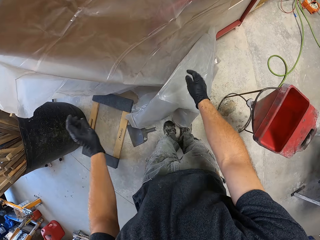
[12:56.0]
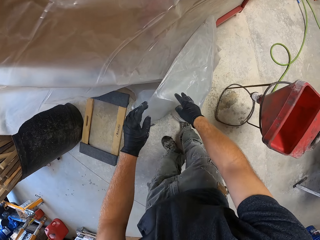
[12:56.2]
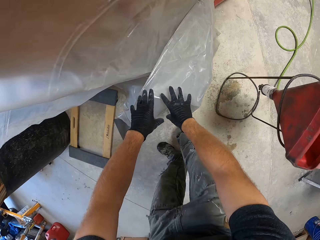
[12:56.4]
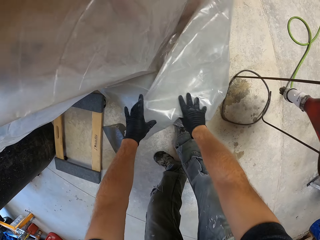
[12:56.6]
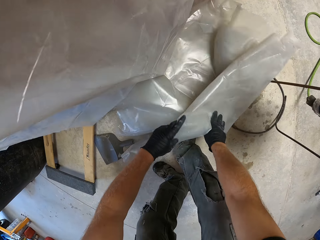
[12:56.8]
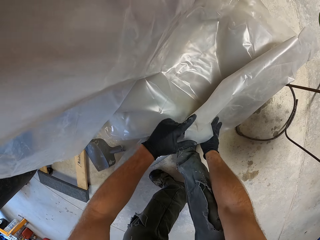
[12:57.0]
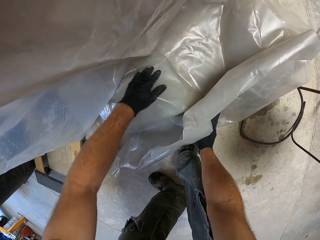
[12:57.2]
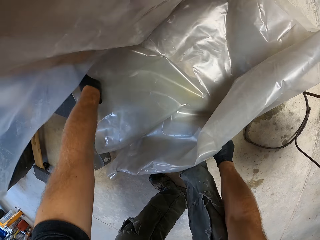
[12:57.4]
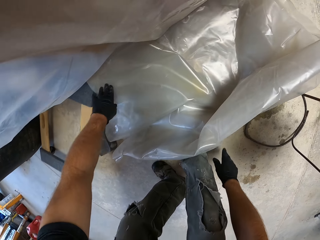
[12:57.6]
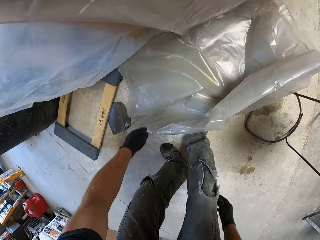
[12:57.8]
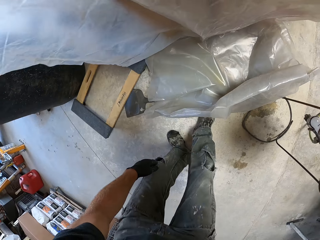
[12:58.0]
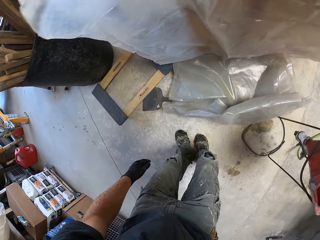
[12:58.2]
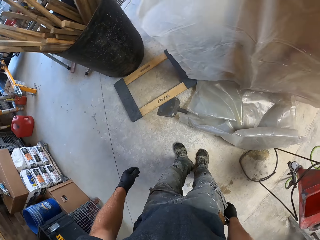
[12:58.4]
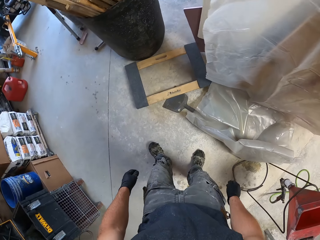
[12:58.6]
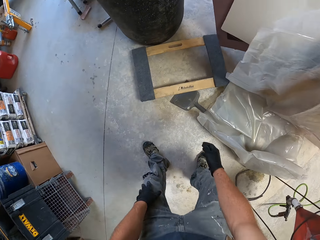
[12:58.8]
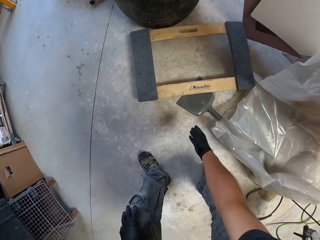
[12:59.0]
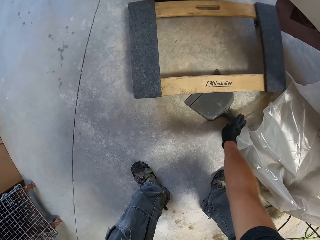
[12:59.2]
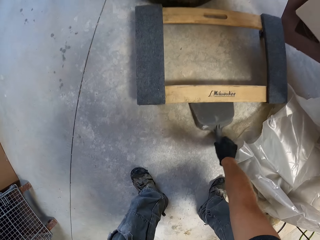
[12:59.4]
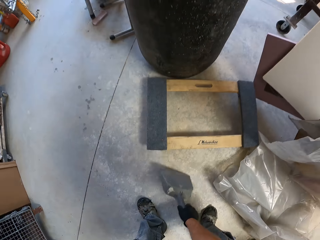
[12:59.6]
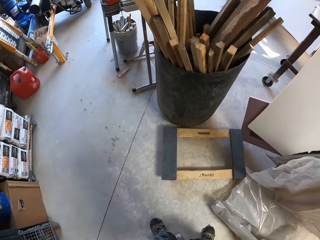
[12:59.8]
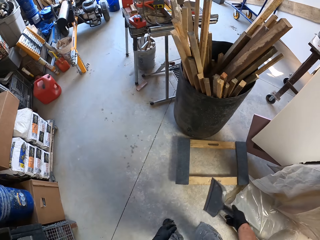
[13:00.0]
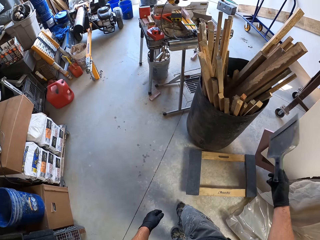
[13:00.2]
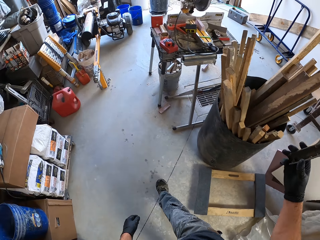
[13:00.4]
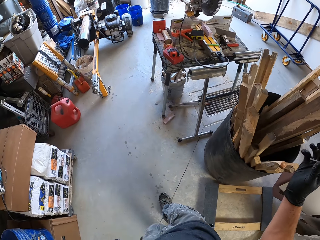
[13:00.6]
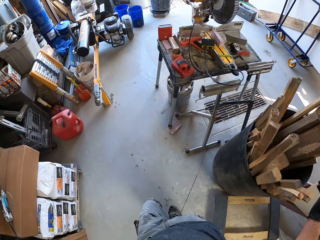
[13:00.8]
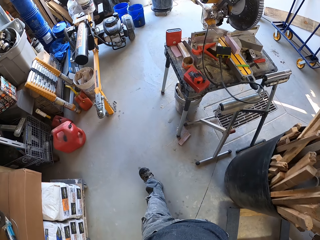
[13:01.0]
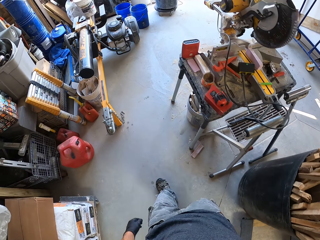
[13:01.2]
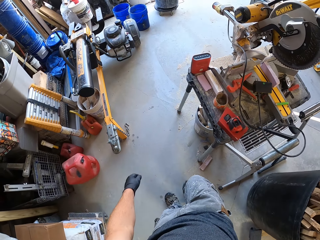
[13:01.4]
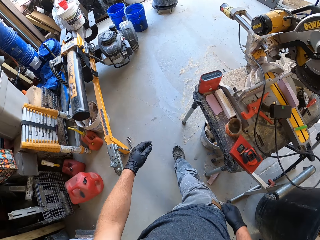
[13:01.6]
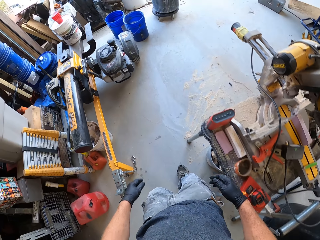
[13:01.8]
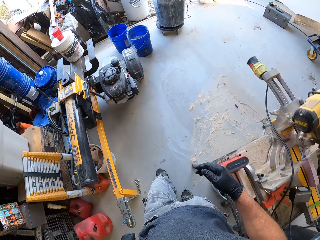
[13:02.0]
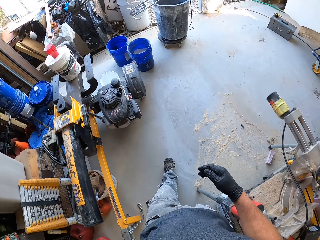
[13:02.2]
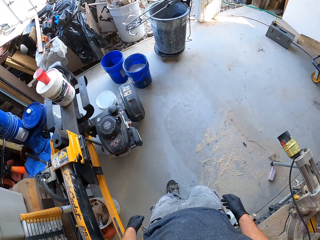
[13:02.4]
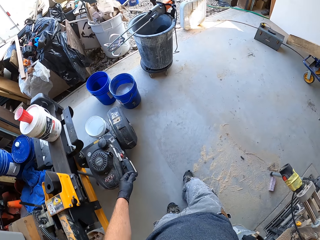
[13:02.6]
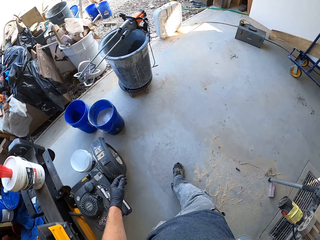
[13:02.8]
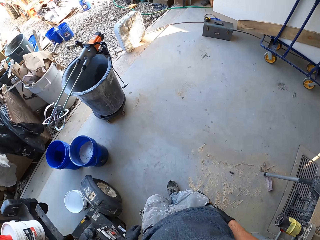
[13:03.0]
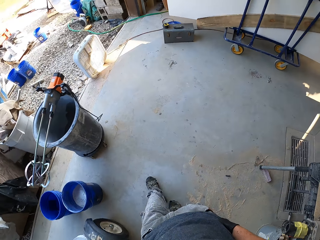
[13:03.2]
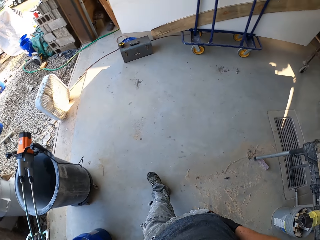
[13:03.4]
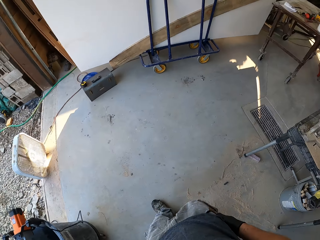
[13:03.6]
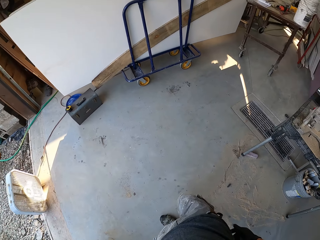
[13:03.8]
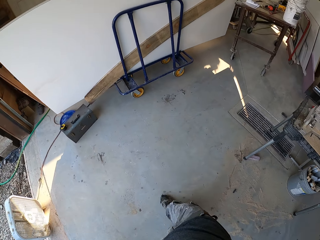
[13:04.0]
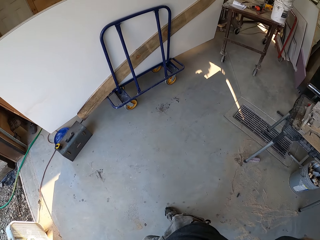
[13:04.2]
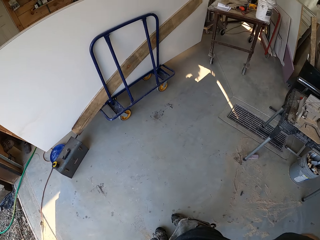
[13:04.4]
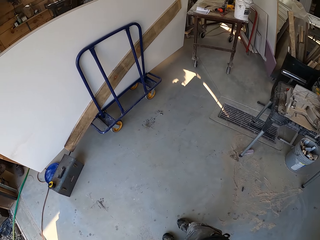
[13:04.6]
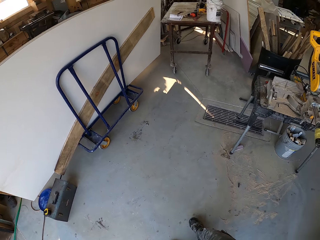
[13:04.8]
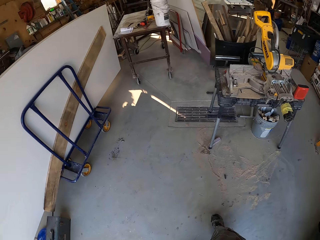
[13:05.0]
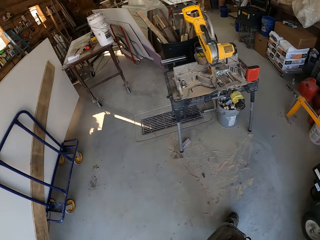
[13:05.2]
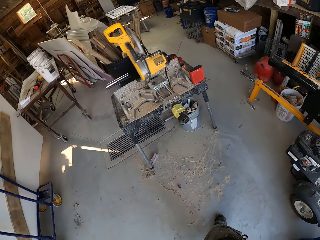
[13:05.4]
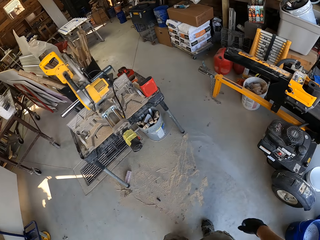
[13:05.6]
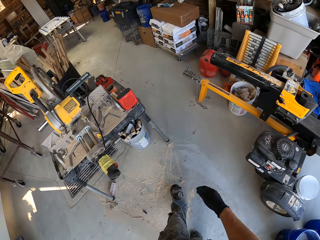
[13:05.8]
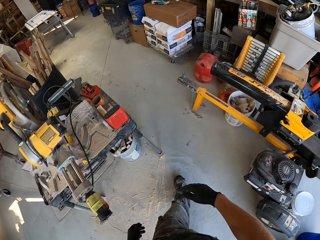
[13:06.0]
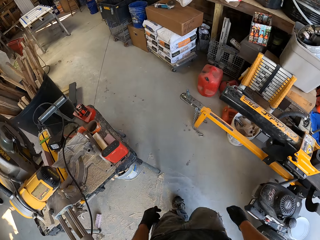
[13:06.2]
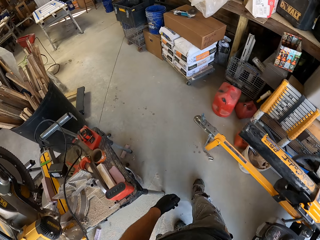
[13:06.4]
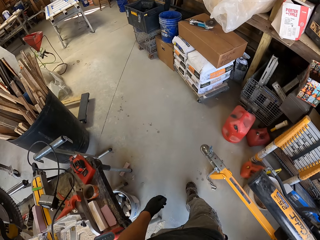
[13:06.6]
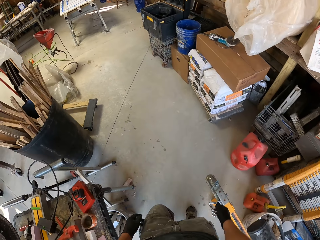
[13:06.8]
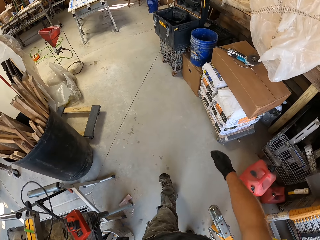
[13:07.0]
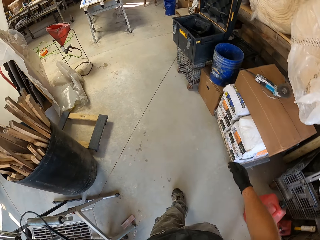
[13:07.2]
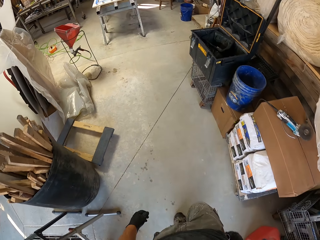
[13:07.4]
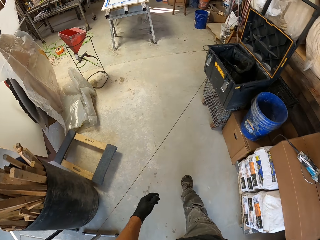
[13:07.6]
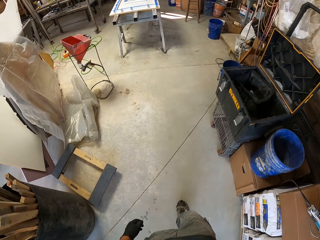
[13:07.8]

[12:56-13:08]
The camera wearer picks up a packer from the ground. They drop the packer in a black bucket of wood planks. They walk around the workshop.

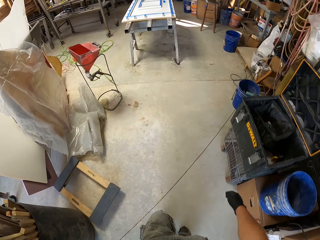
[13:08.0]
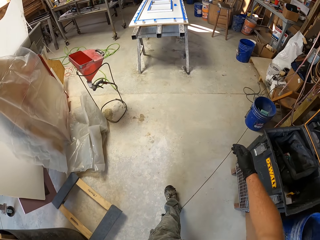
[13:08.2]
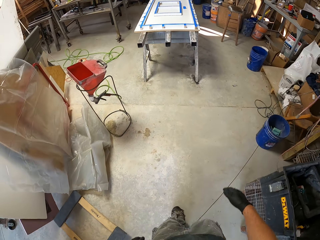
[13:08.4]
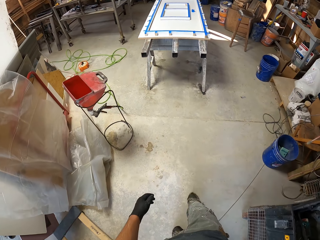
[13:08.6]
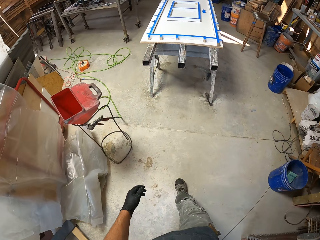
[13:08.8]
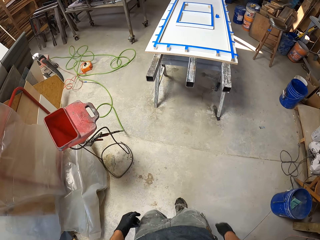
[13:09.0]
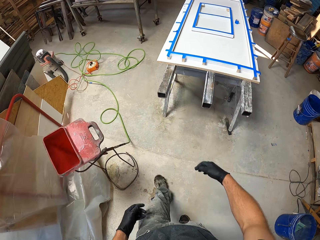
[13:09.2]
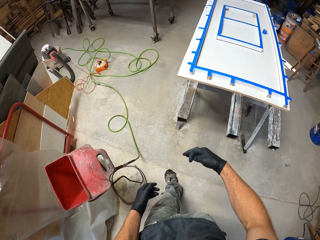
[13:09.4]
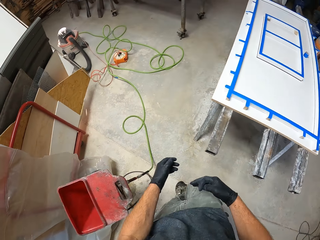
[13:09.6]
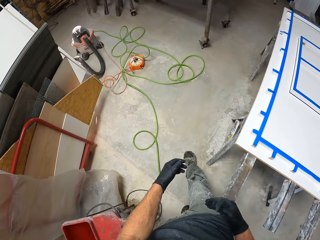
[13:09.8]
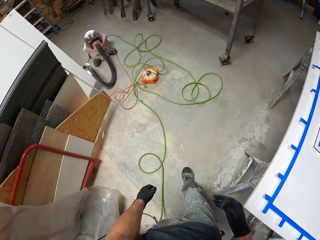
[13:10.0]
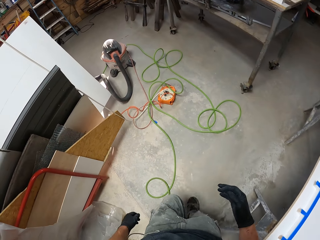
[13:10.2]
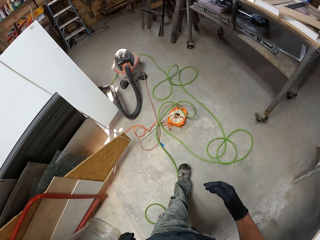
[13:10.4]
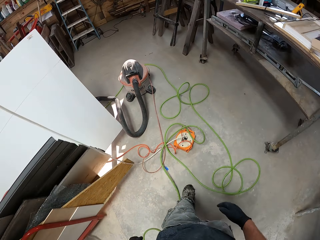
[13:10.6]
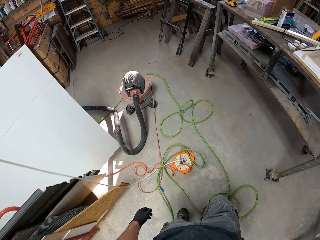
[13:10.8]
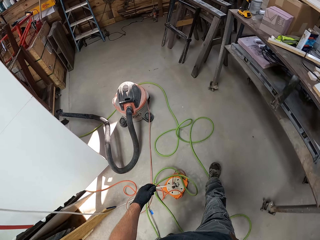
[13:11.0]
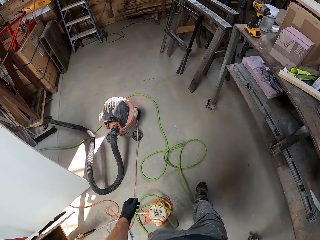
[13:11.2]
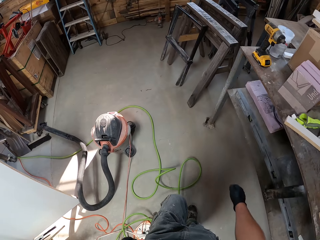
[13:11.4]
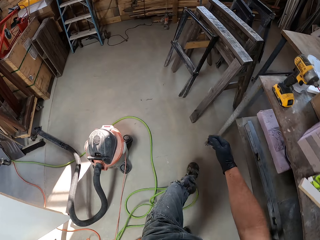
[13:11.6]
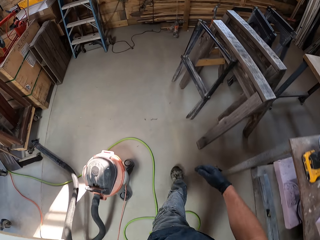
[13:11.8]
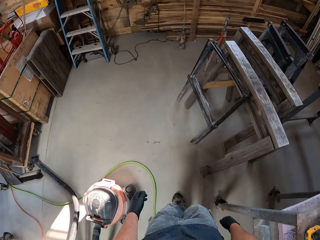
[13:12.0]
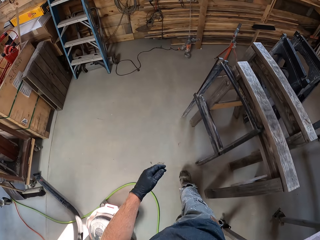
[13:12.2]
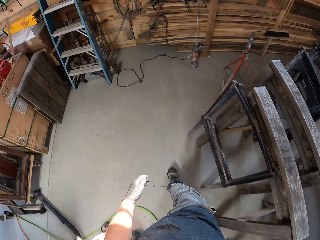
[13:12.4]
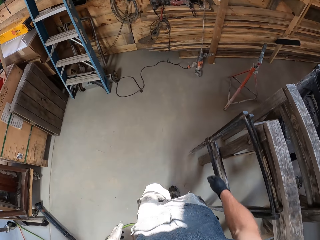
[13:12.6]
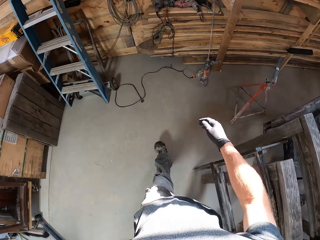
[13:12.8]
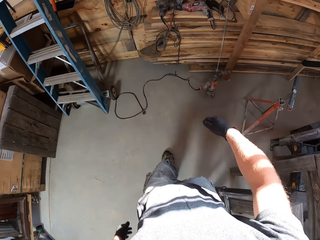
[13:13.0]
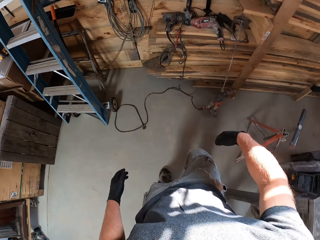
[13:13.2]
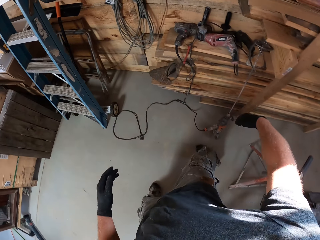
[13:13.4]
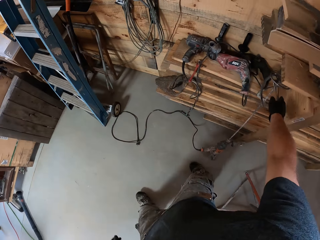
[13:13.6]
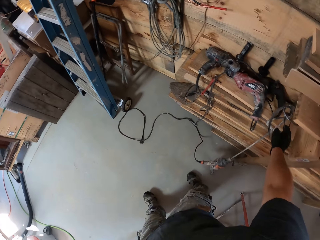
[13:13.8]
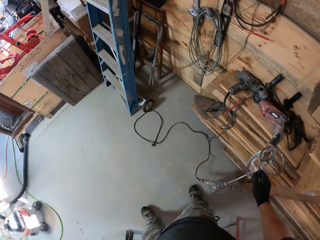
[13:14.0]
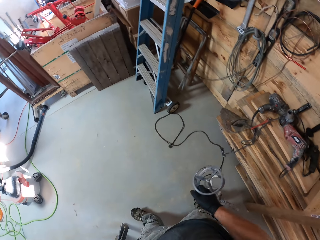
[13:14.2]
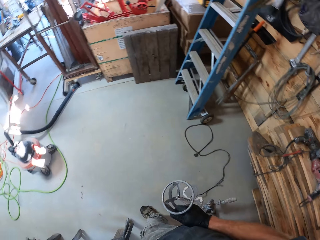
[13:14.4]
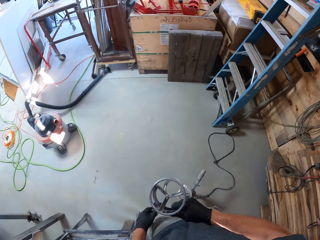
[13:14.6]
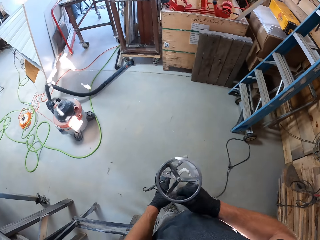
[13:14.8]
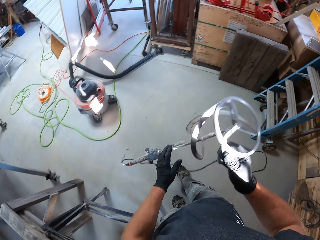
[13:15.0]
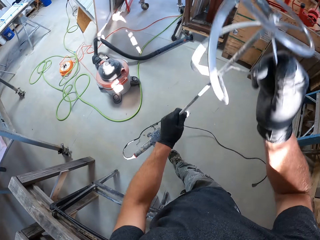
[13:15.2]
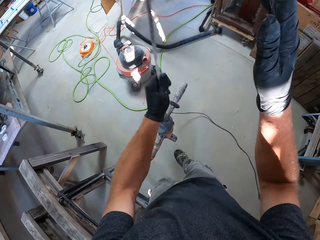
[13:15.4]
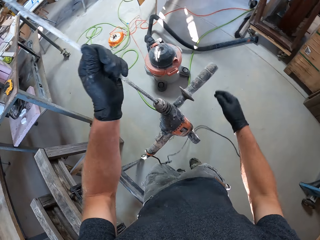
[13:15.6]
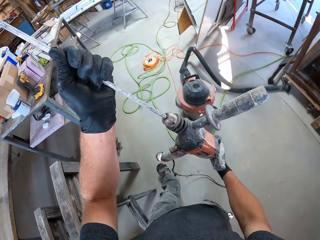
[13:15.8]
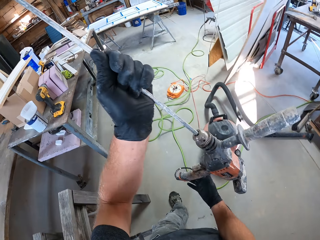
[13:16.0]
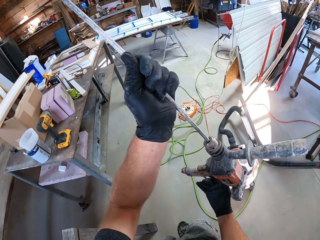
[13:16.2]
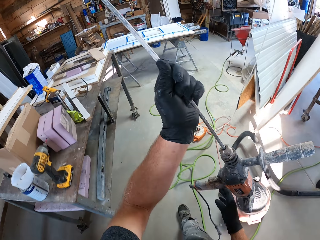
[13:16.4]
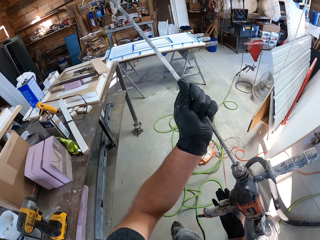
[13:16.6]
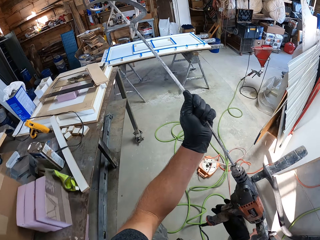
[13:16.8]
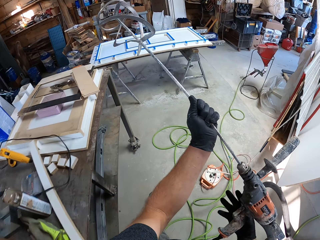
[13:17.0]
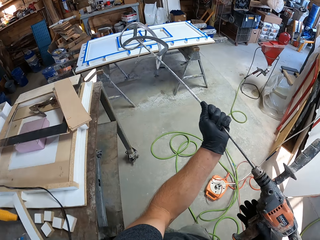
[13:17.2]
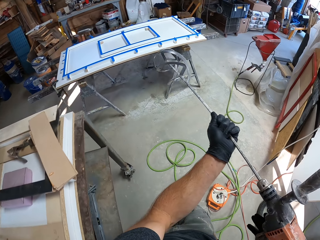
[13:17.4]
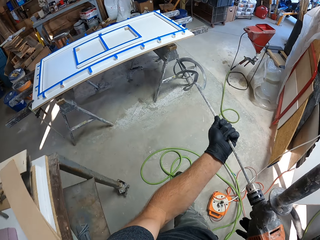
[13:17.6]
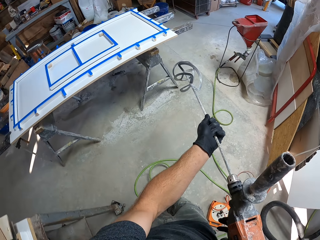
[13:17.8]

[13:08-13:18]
The camera wearer picks up a paddle mixer from the top of wooden planks. They walk to the front of the workshop. They hold the paddle mixer with both hands.
